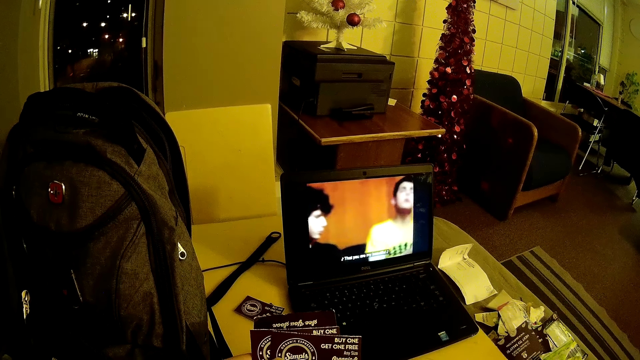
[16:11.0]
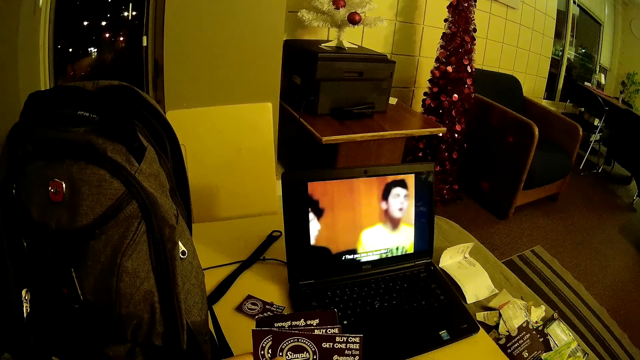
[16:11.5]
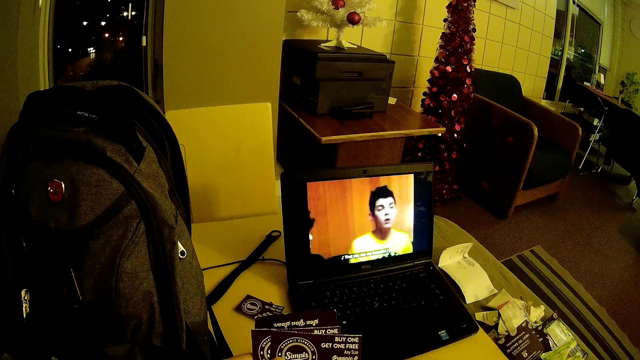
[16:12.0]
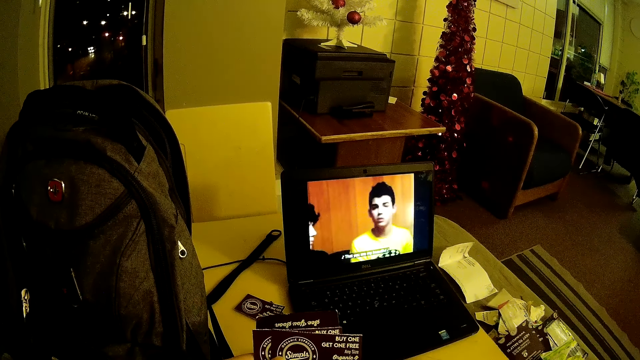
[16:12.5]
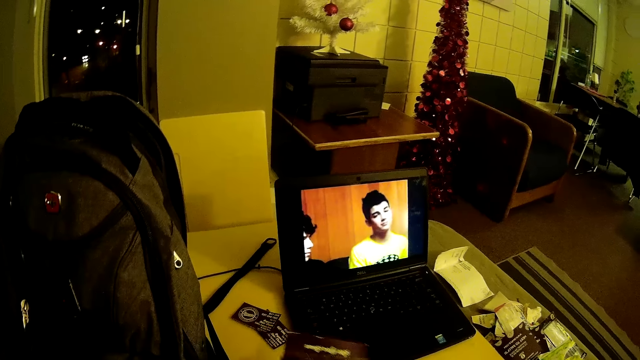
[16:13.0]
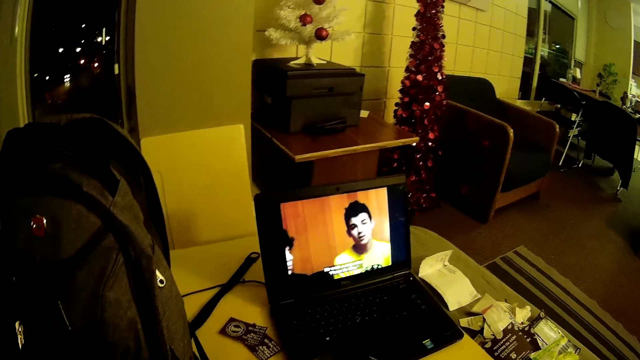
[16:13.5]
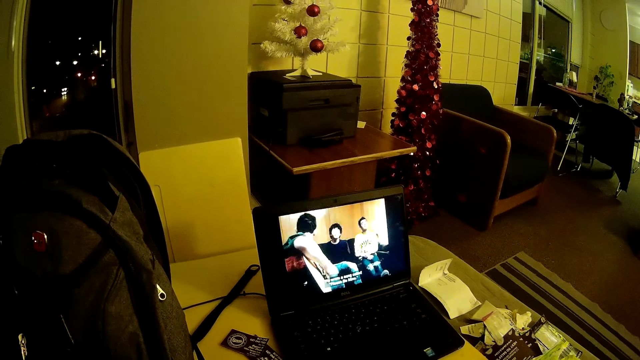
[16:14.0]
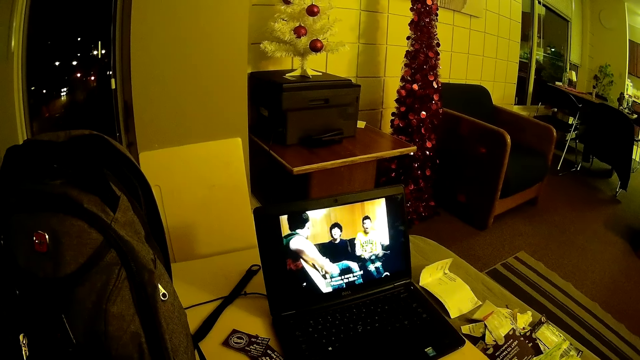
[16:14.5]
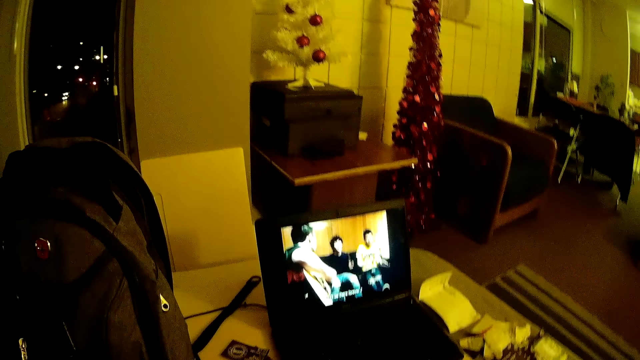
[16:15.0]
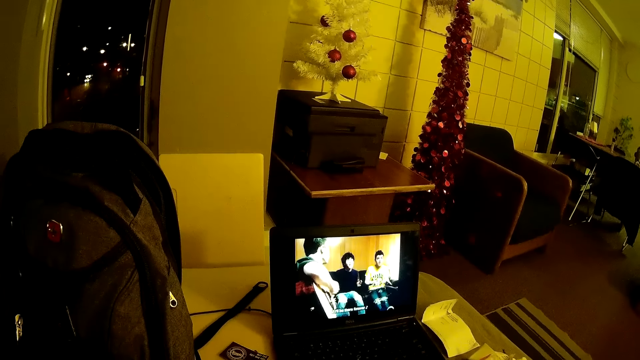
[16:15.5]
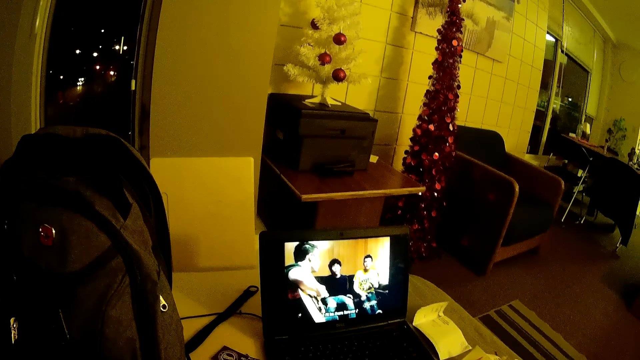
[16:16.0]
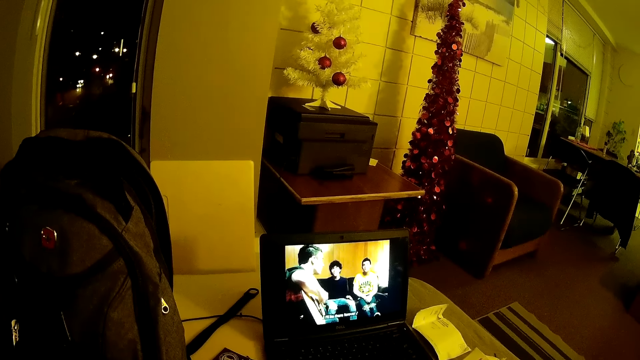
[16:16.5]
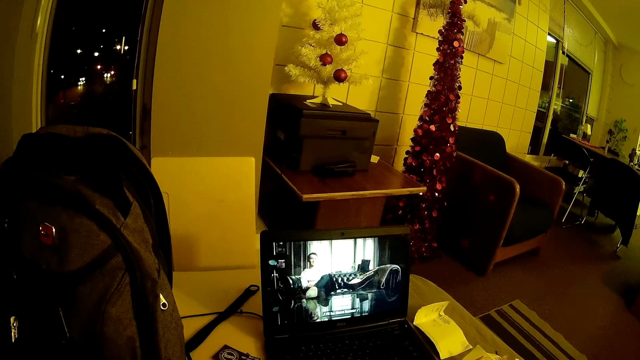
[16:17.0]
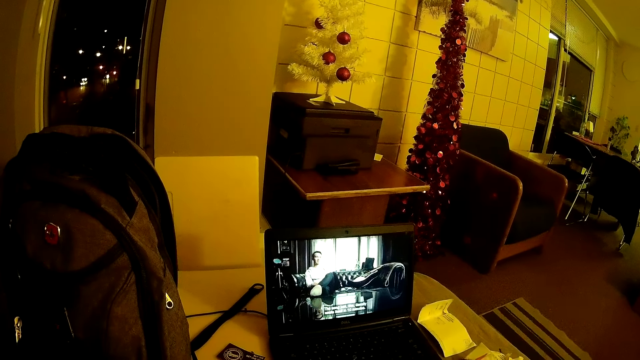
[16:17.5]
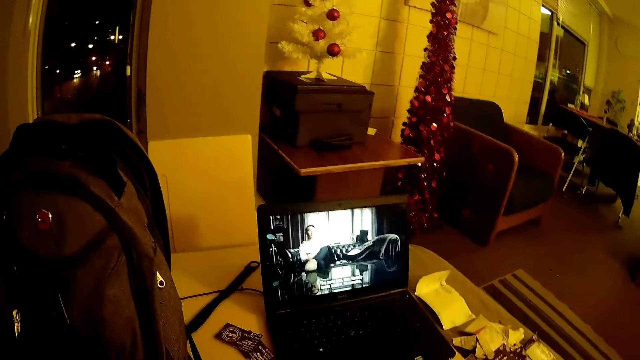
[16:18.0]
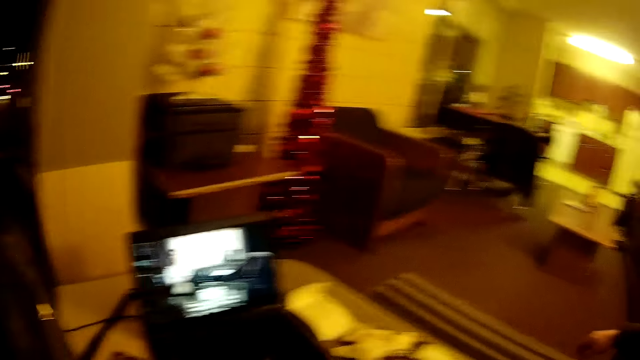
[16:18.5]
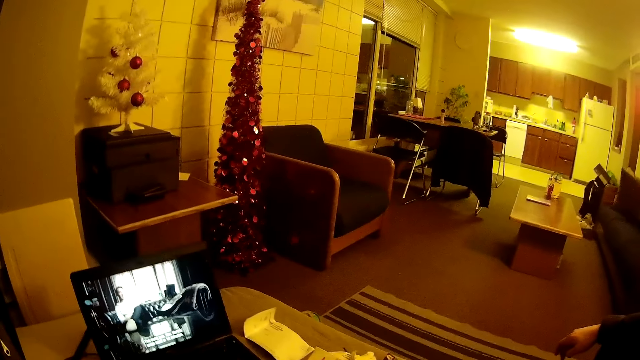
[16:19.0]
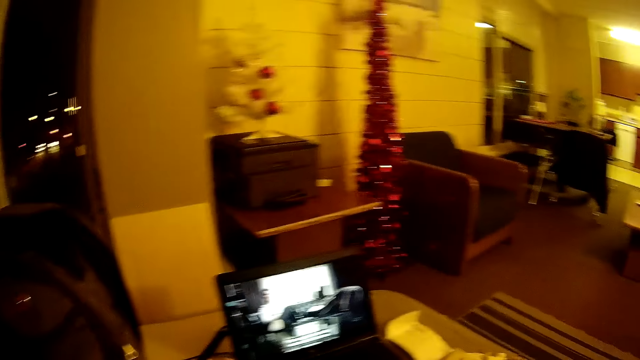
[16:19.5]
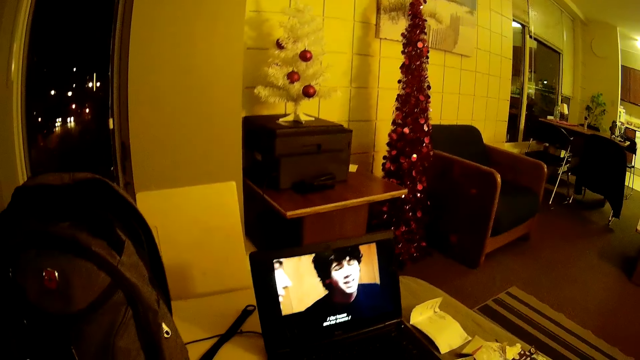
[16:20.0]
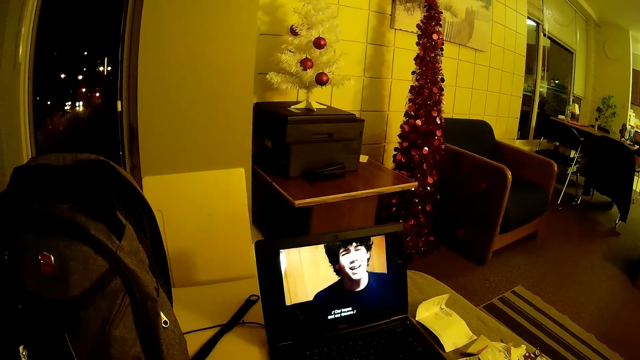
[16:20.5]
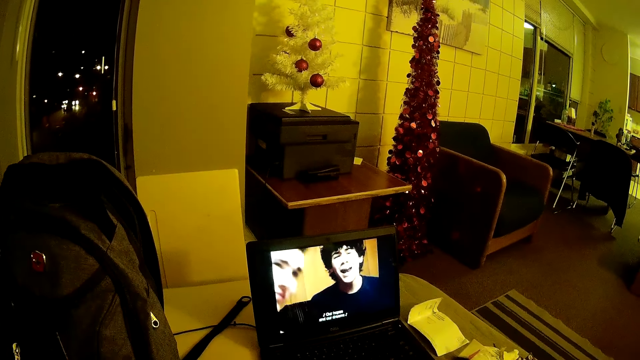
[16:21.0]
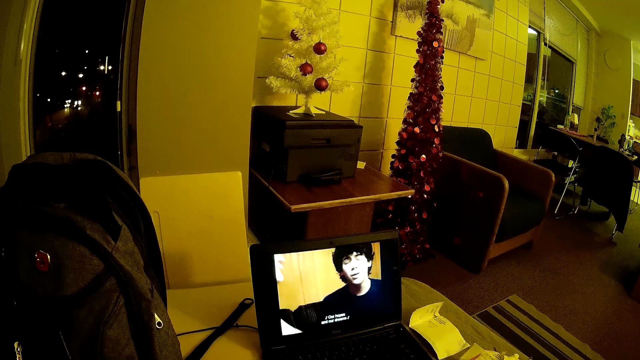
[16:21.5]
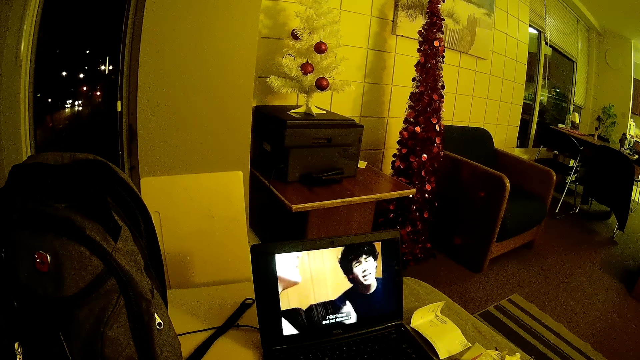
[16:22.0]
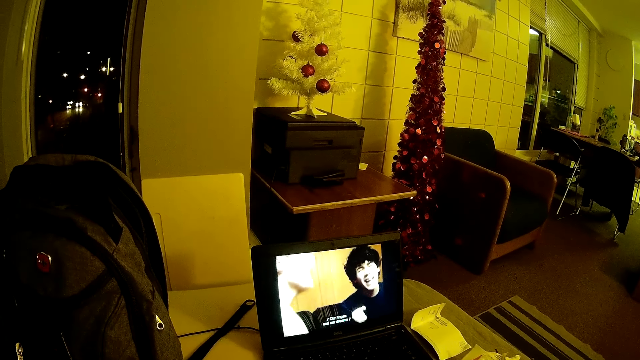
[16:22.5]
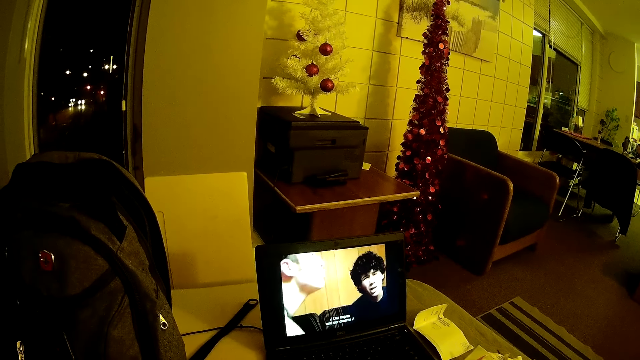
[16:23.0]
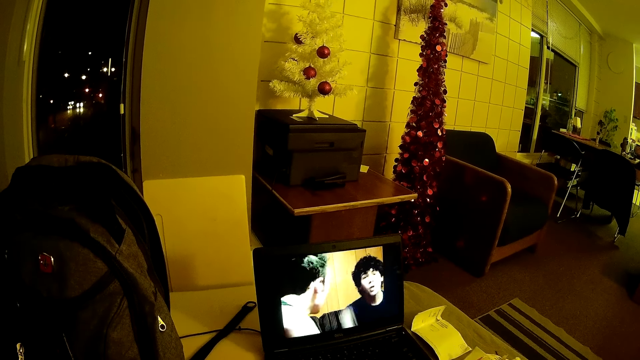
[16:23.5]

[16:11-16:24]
The camera wearer stares at a paper. They place the paper on the table. They turn around the room. They watch a movie on the laptop.

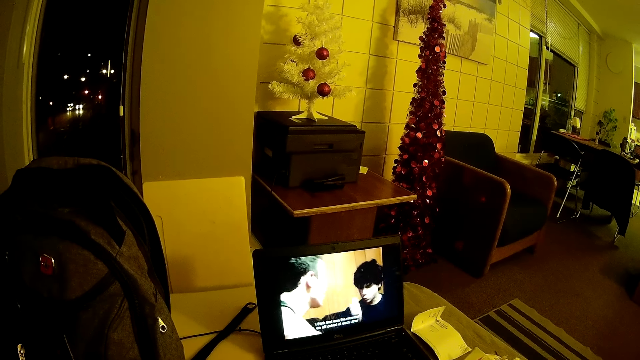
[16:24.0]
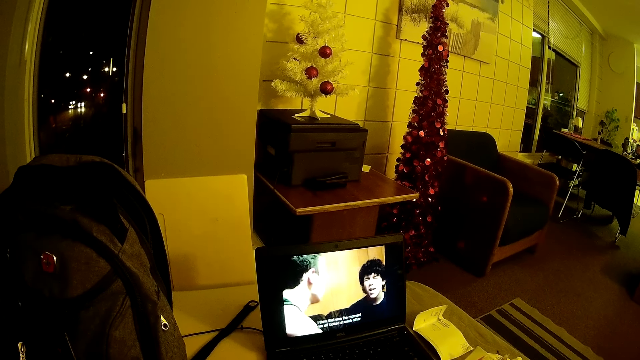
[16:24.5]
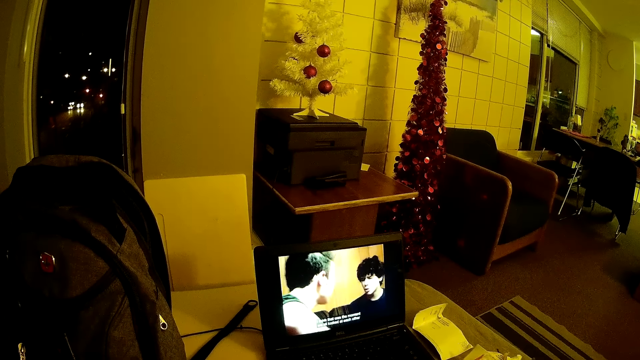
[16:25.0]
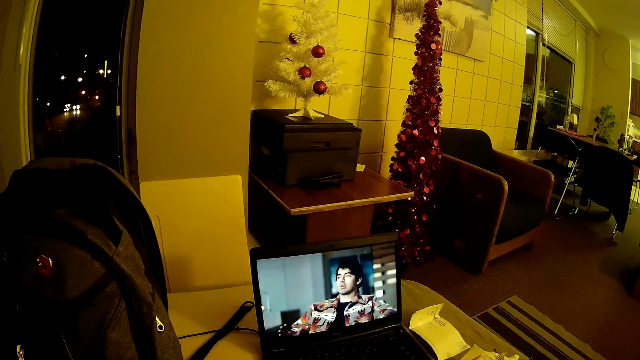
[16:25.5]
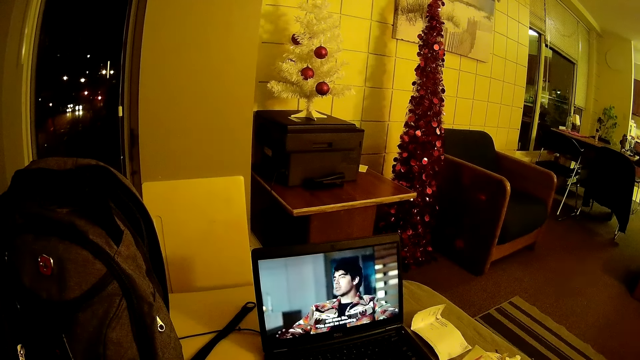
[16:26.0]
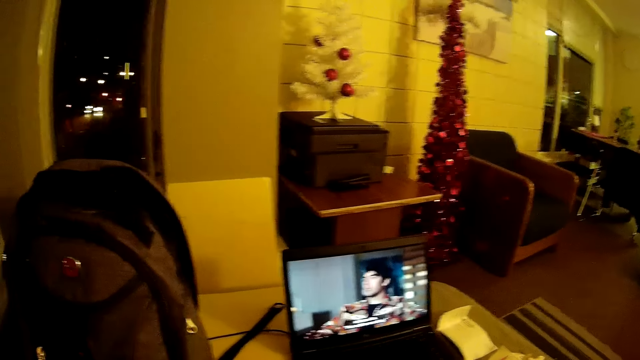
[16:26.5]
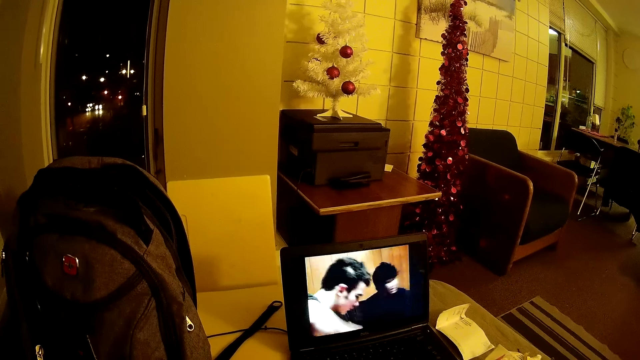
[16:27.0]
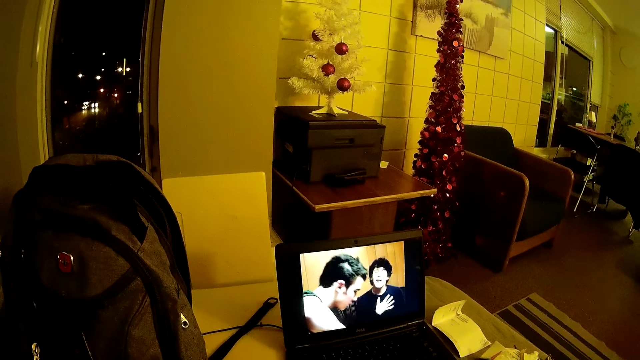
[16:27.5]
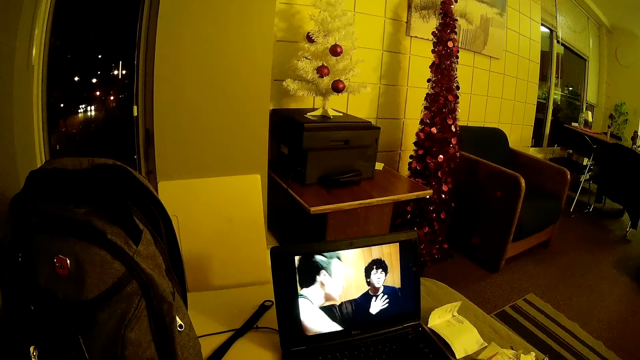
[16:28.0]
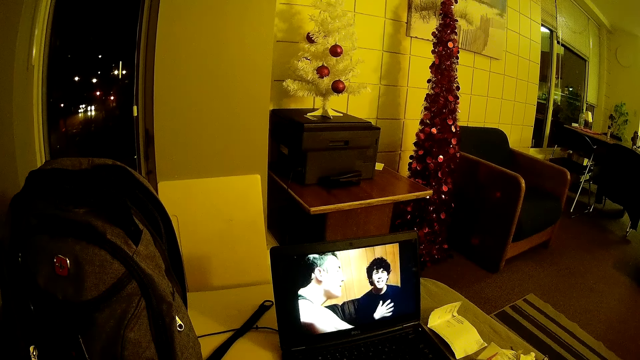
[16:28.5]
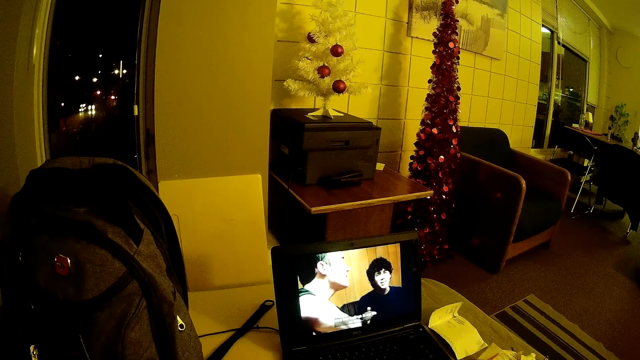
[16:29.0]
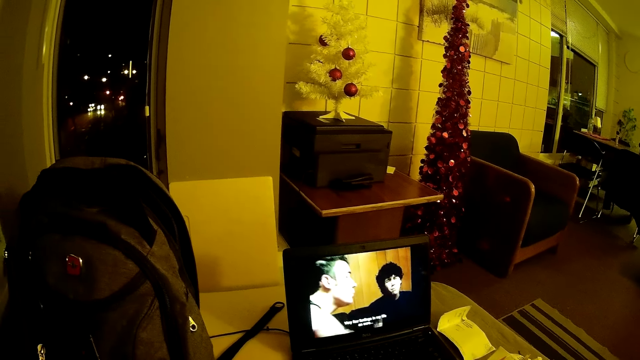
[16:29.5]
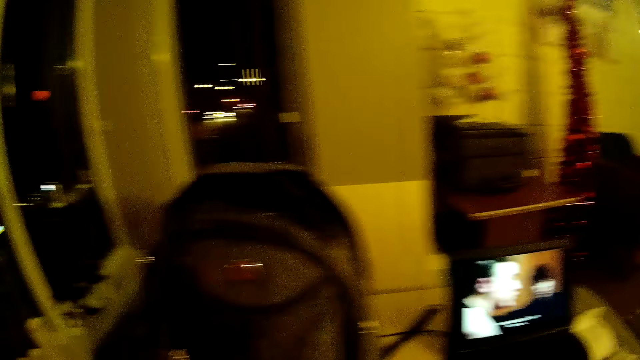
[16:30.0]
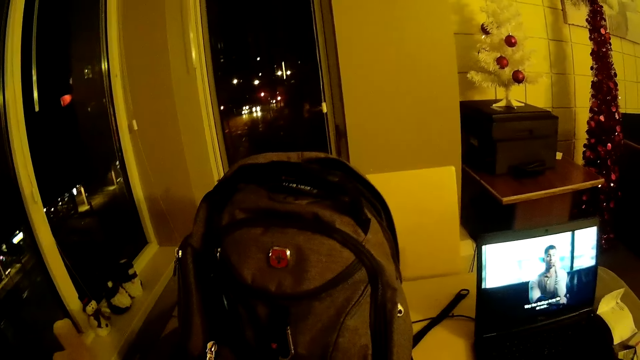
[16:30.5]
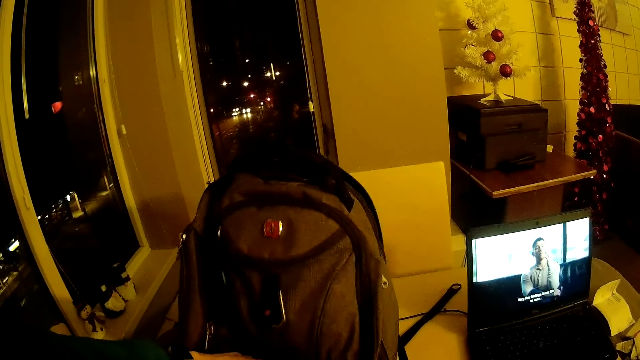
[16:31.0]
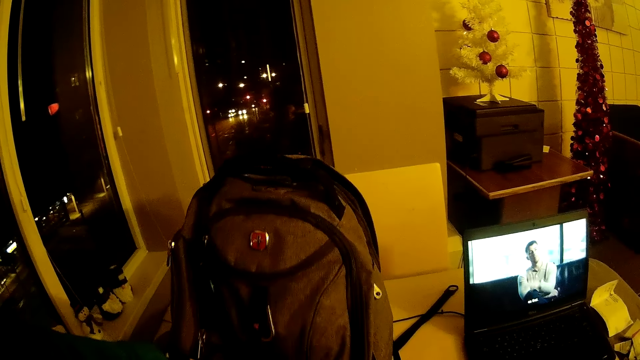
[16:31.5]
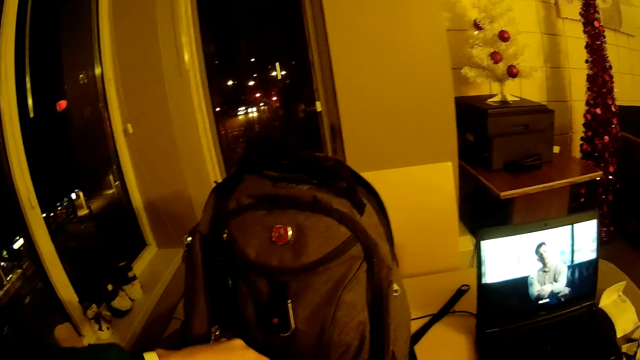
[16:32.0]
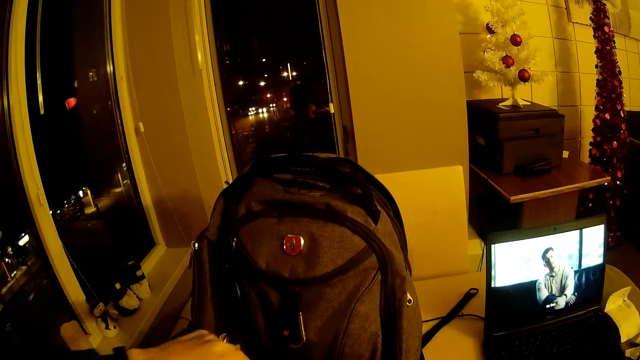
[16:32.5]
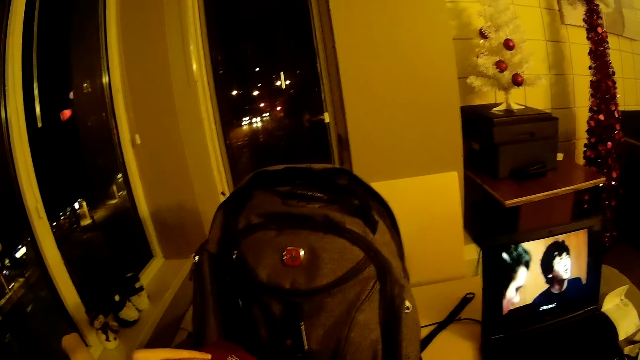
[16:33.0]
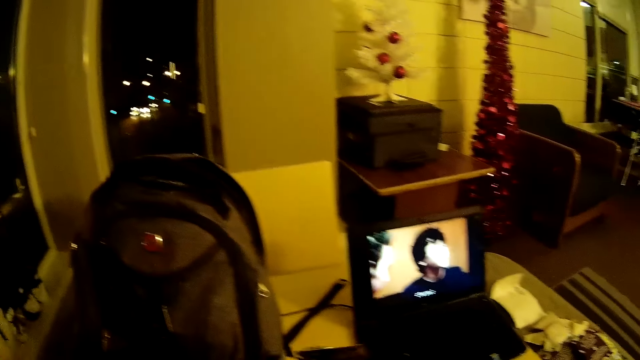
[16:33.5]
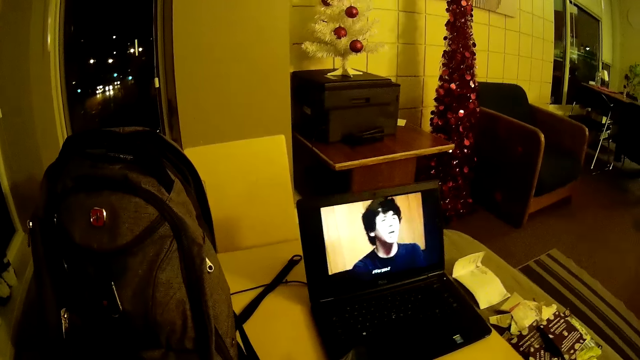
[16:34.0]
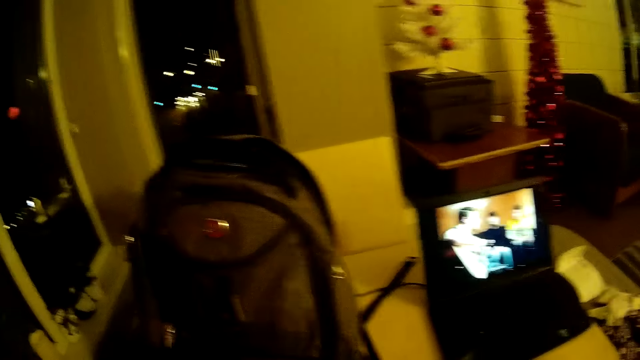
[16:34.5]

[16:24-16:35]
The camera wearer stares at a laptop. They take a paper from the bag.
